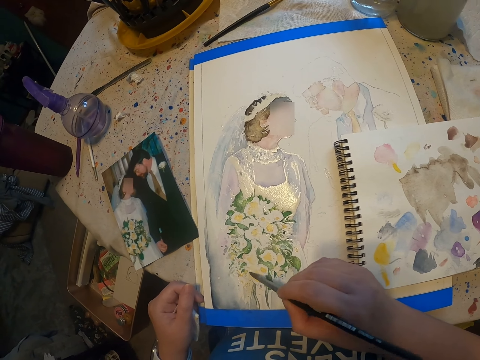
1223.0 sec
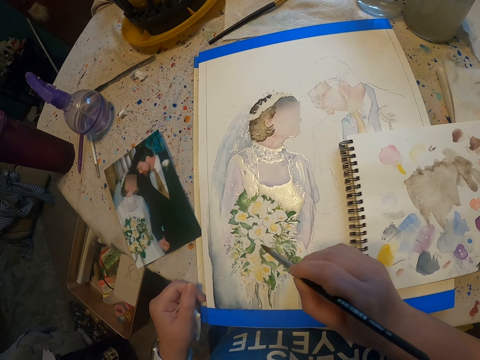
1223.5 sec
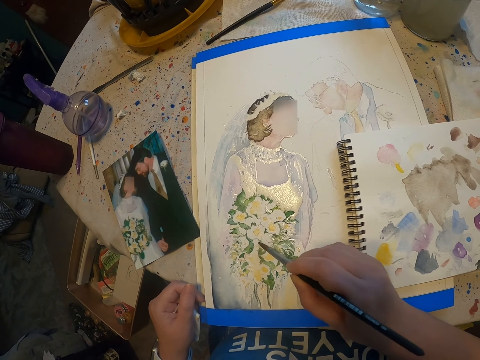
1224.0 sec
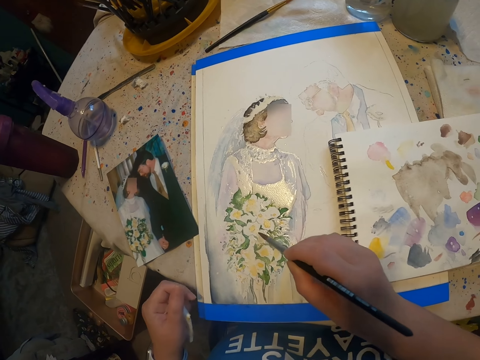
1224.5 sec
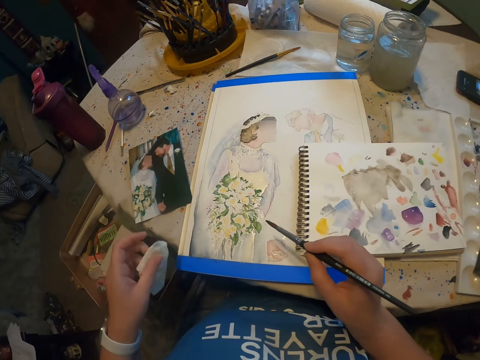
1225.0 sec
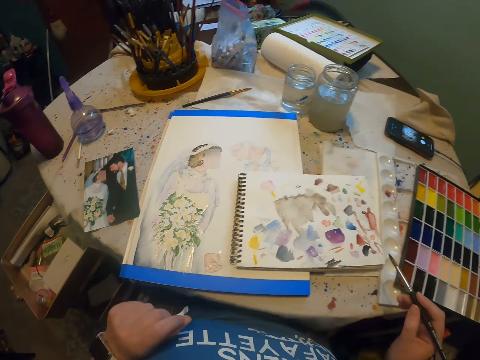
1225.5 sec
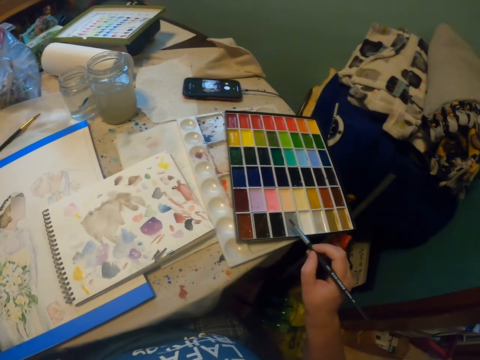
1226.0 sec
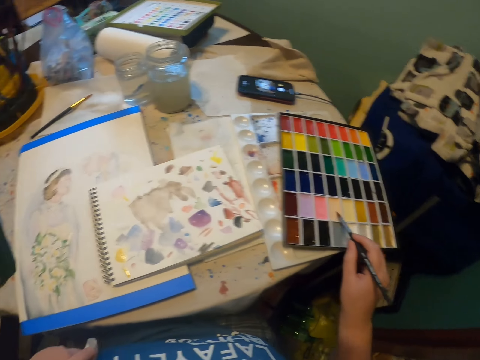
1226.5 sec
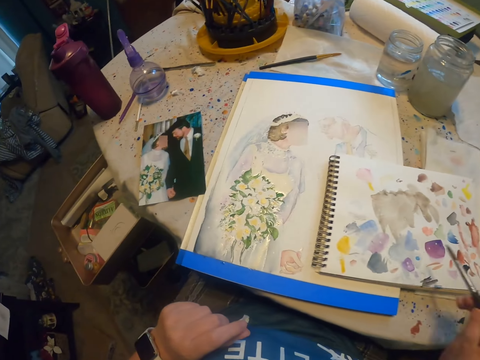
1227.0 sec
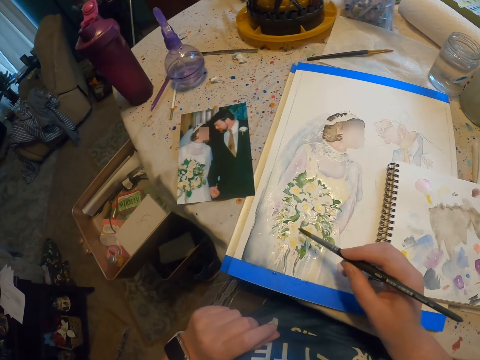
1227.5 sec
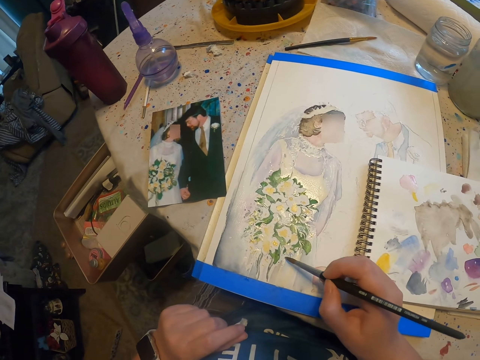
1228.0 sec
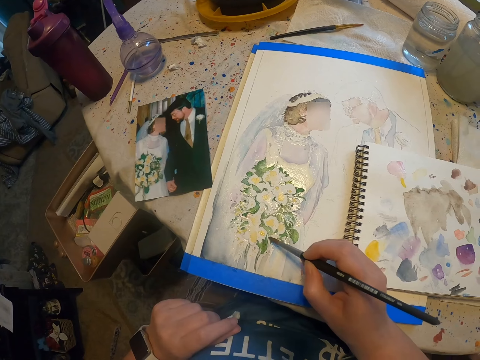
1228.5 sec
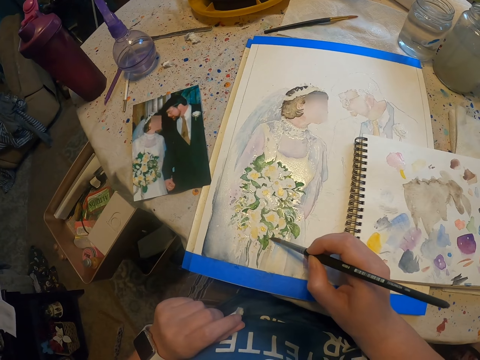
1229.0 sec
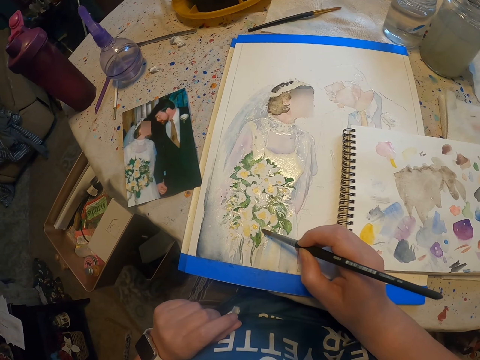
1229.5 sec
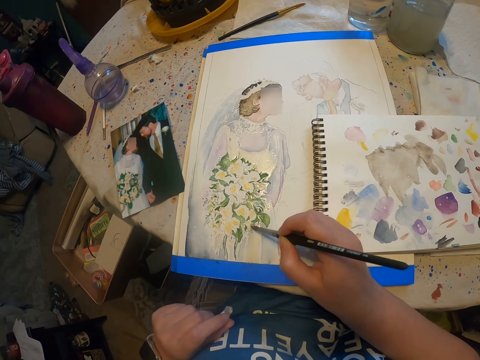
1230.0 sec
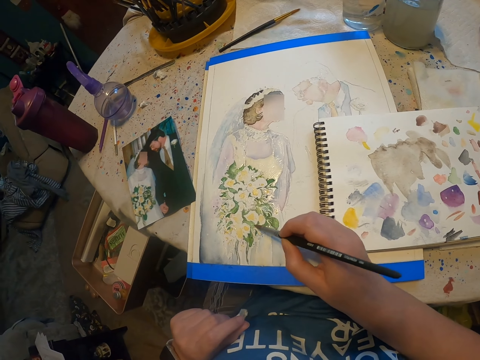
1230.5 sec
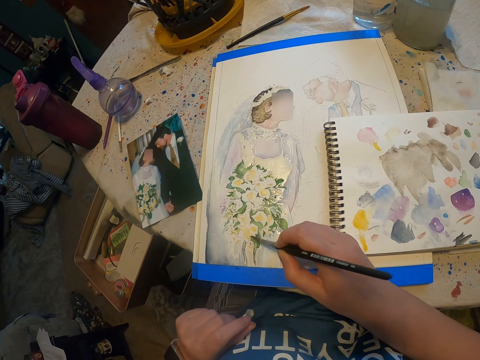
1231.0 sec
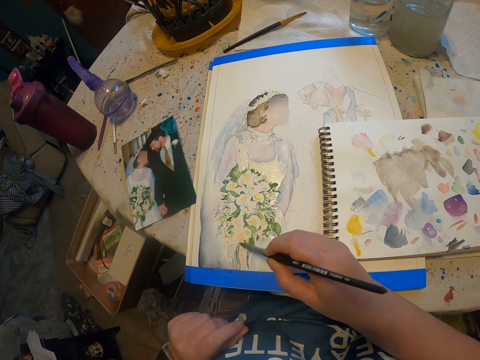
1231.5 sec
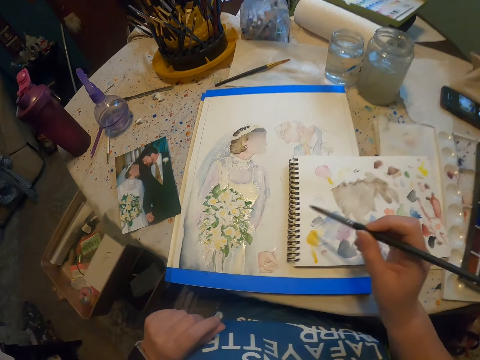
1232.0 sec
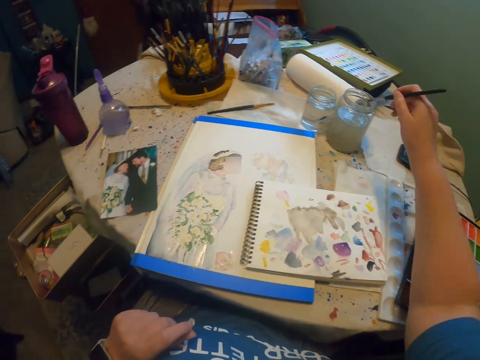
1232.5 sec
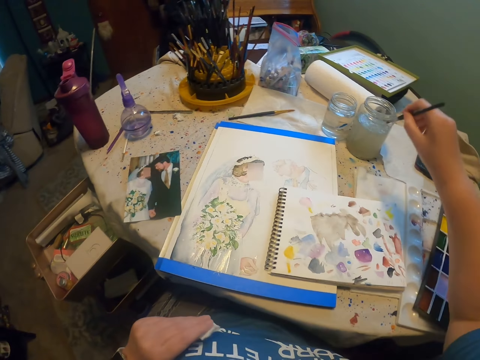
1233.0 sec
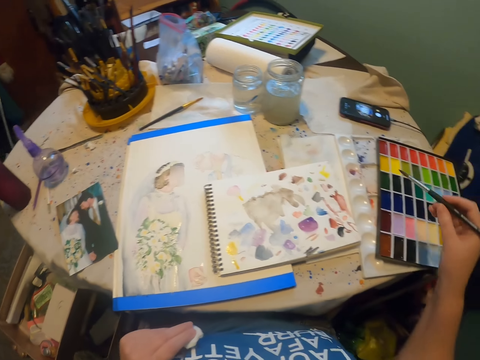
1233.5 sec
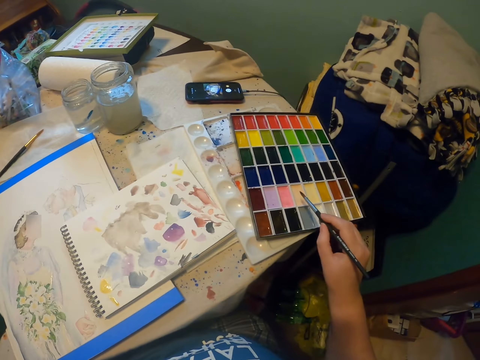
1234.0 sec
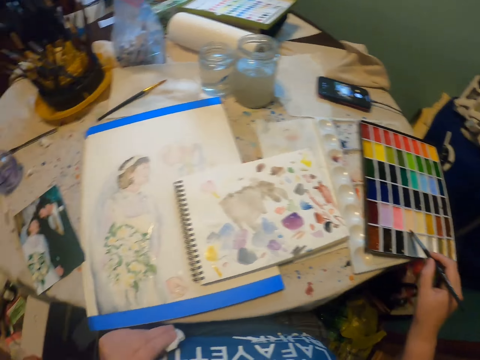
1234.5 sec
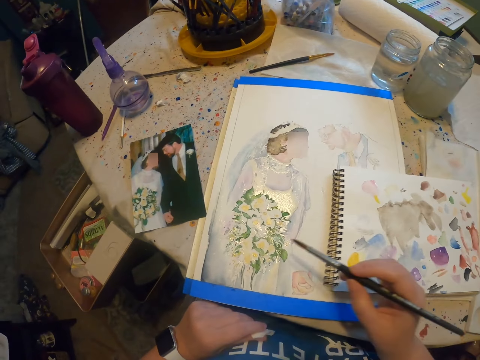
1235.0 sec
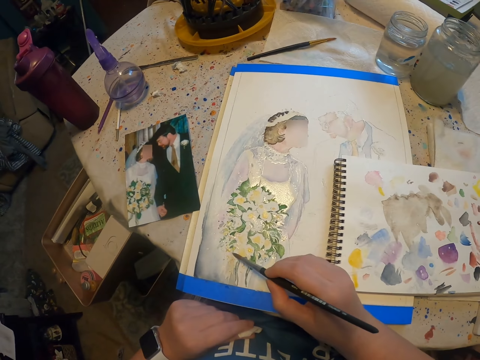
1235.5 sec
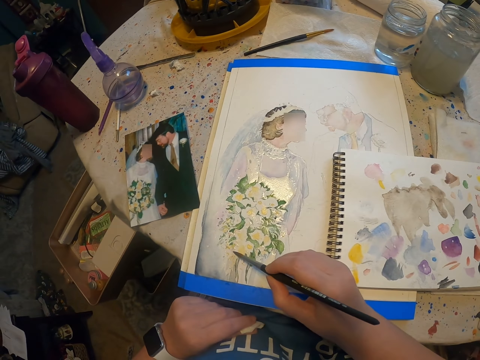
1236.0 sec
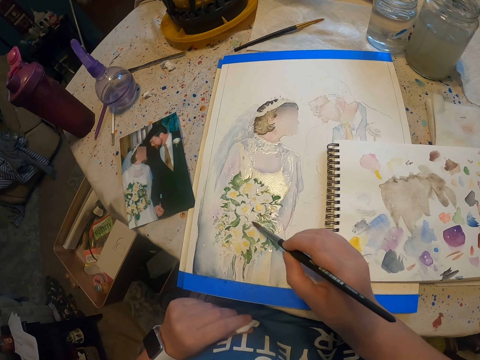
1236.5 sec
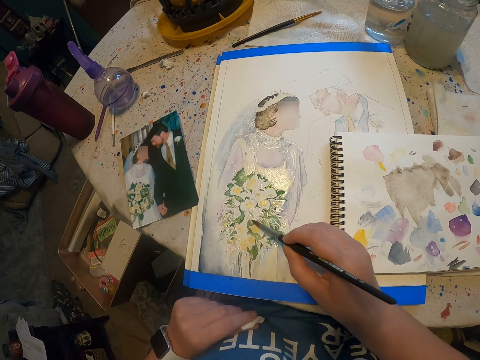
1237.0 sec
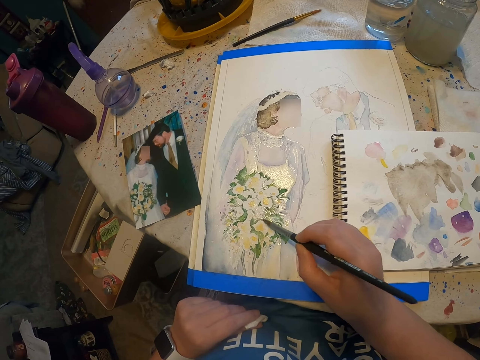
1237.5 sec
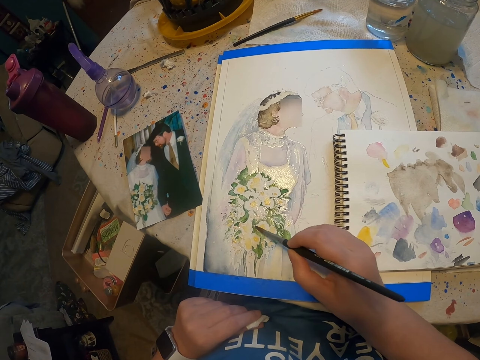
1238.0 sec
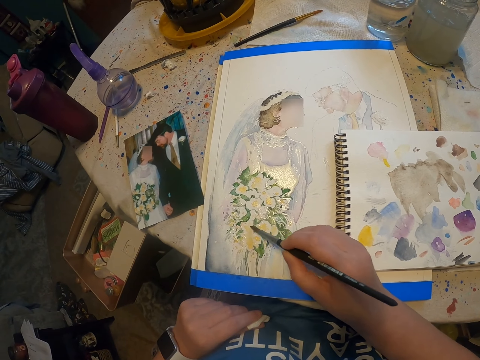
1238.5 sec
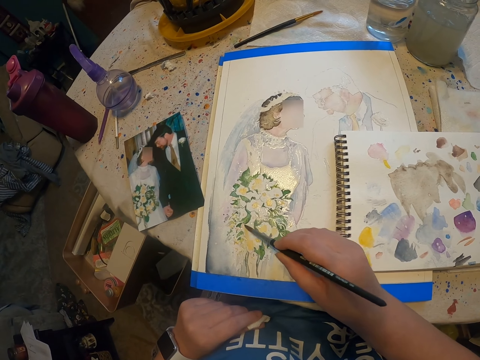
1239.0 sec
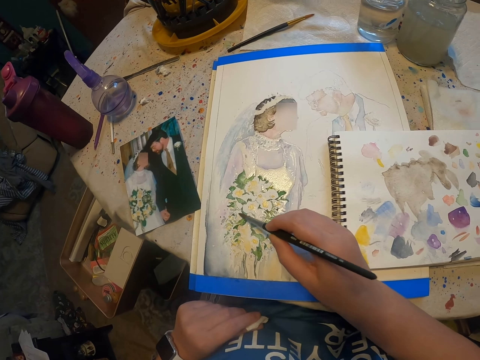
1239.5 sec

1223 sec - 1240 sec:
The camera wearer adds paint on the paint brush from the color palette. They paint on a paint paper with the paint brush. They take paint from the paint can and dip the paint brush in the water. They add paint on the paint brush. They paint on the paint paper.

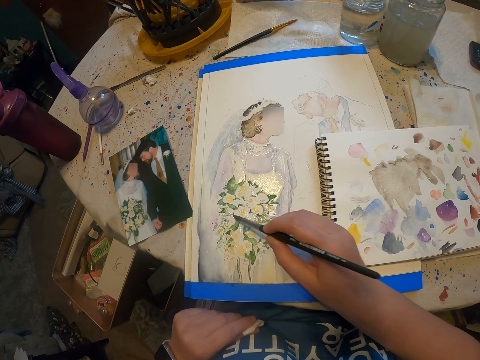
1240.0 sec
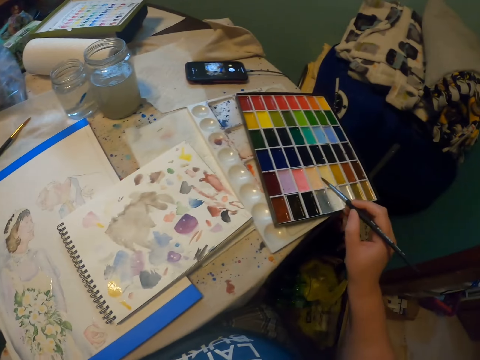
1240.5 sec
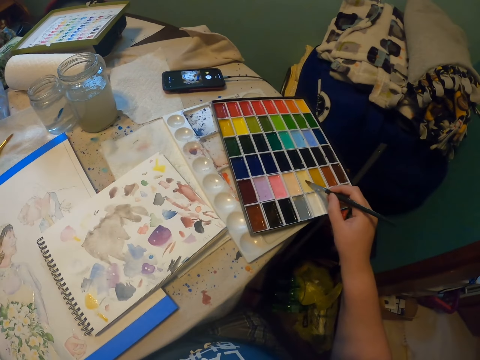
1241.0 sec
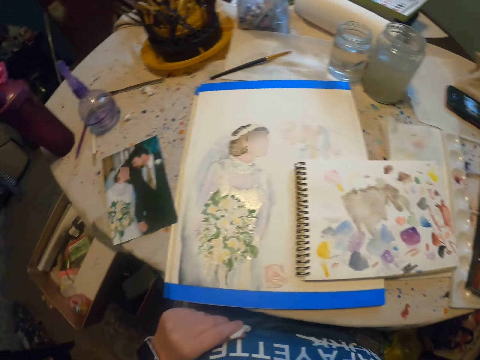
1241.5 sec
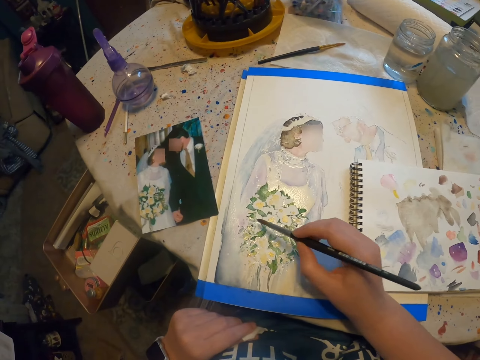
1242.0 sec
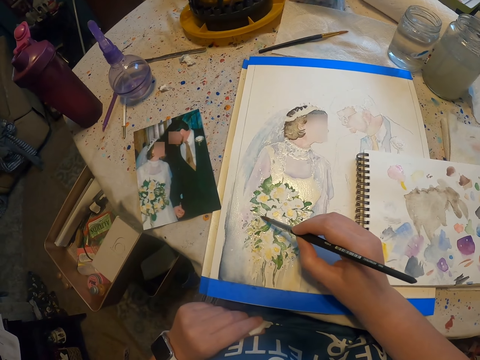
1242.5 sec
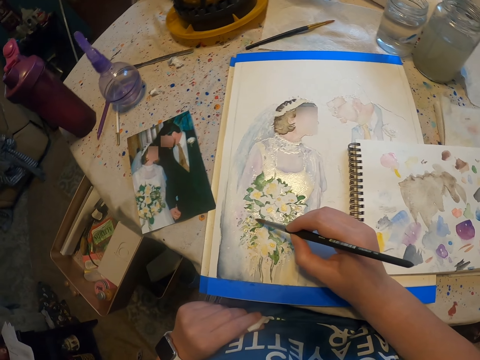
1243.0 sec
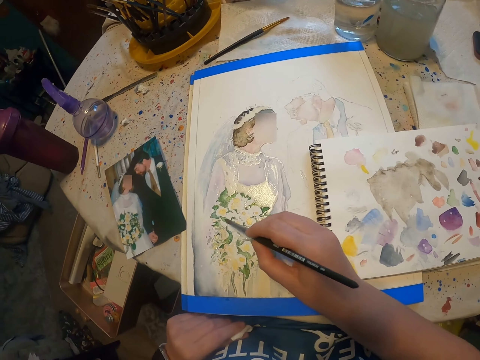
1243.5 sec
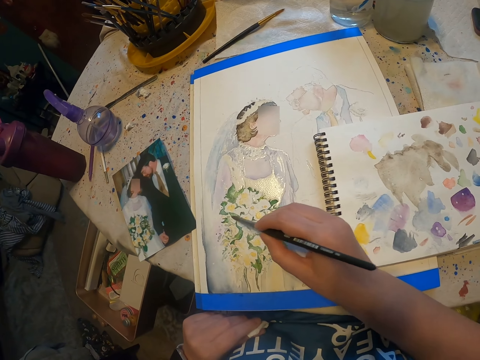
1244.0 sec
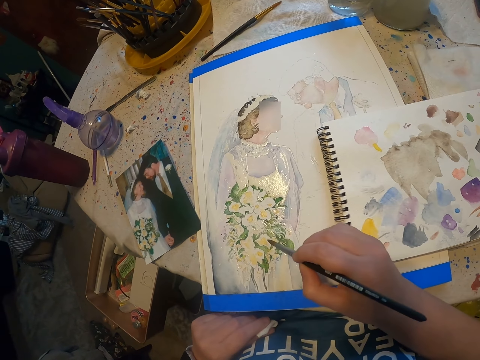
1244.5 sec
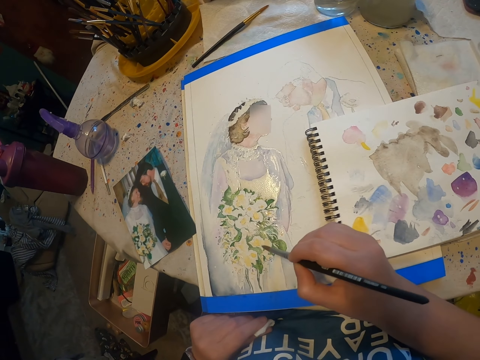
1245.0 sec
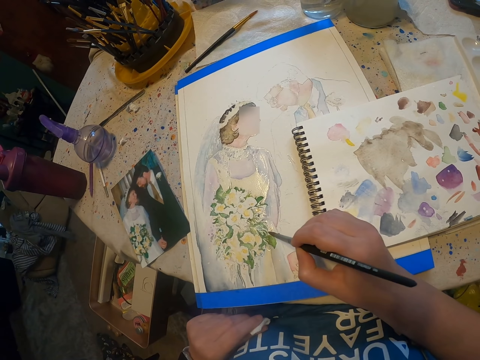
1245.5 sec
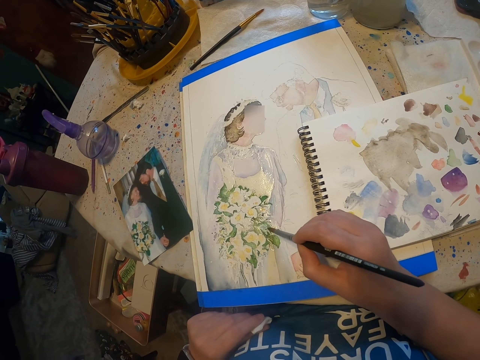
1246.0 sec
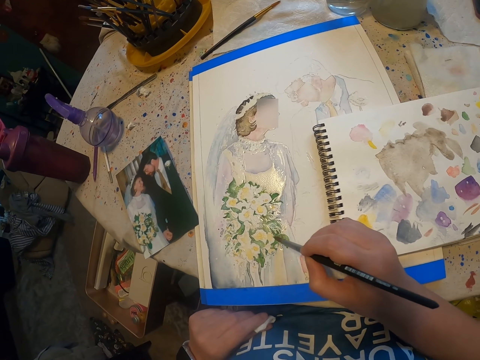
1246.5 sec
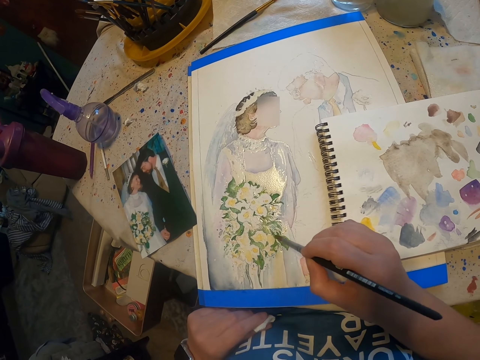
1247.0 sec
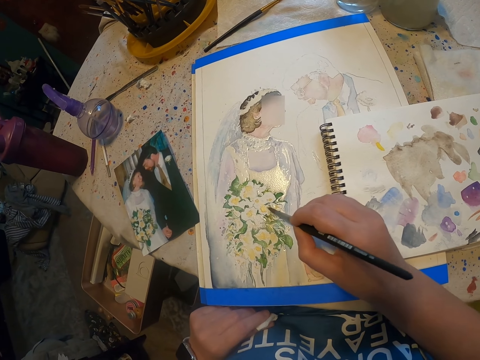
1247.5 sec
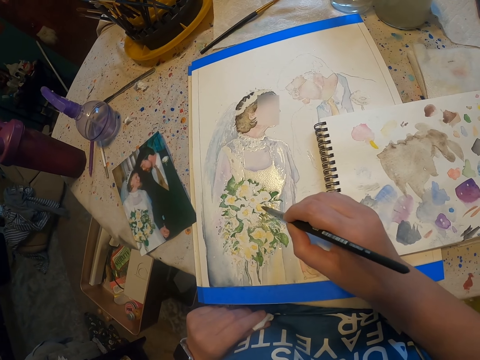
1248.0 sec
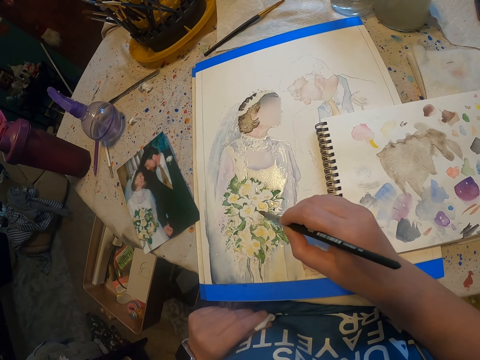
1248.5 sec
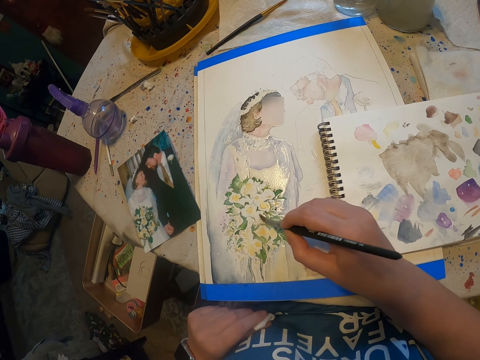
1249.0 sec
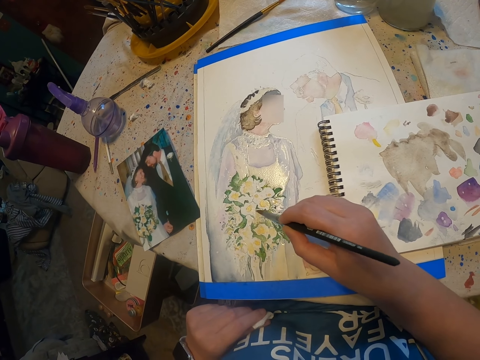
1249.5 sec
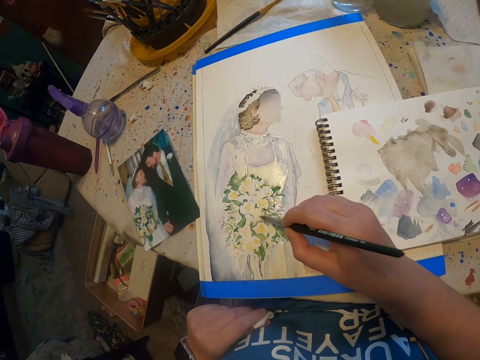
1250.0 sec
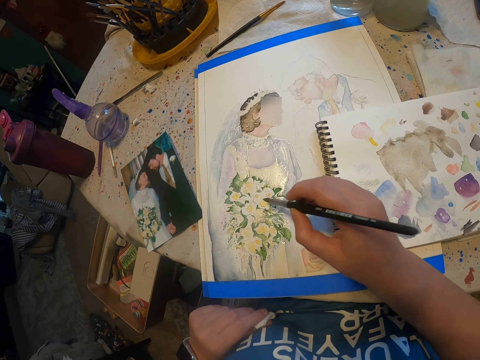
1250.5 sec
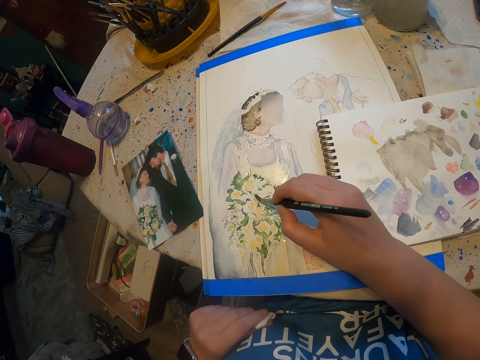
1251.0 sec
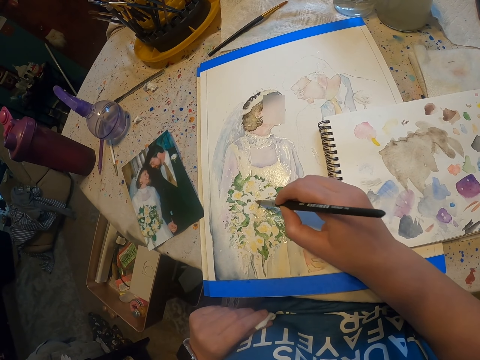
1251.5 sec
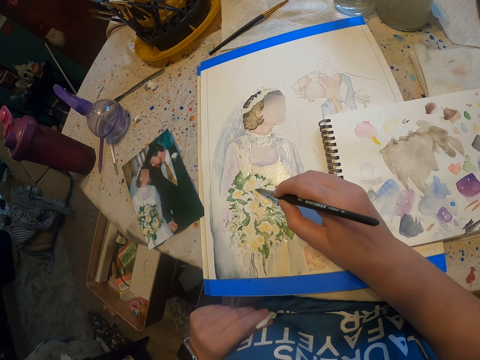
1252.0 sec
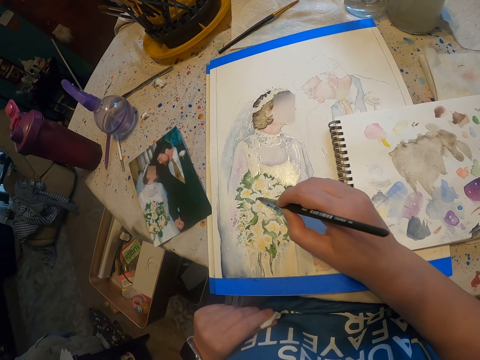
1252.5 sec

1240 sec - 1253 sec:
The camera wearer adds paint on the paint brush from the color palette. They paint on a paint paper with the paint brush.
